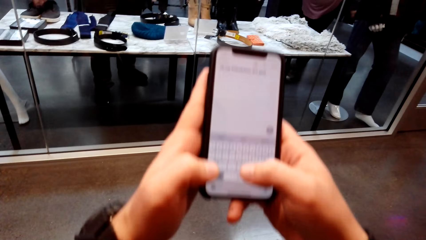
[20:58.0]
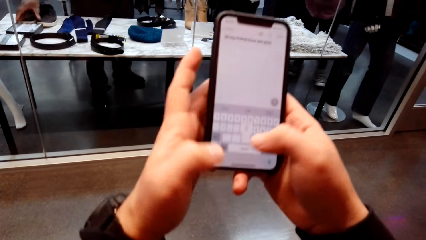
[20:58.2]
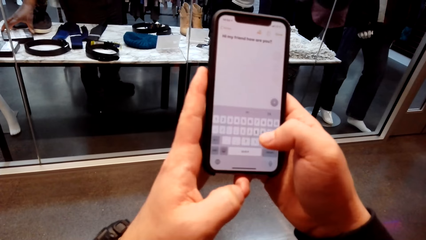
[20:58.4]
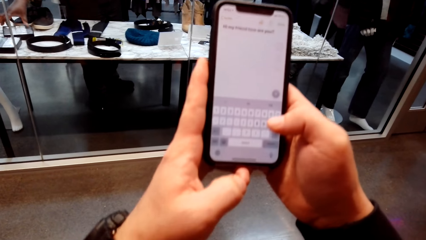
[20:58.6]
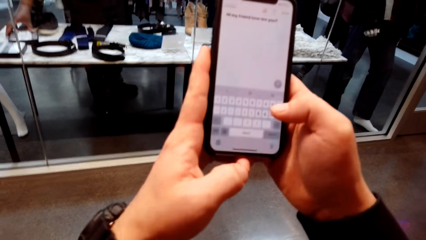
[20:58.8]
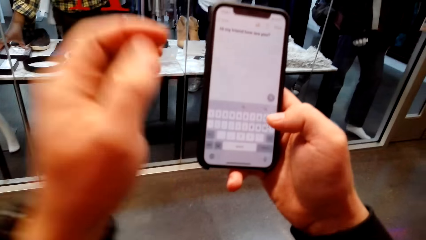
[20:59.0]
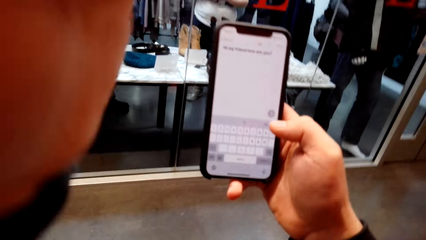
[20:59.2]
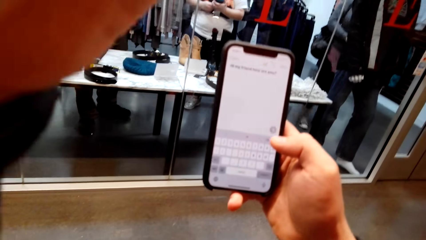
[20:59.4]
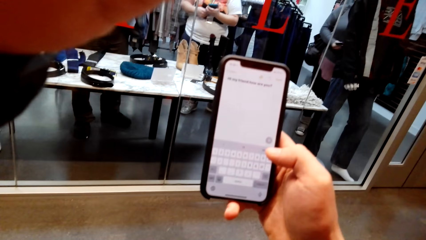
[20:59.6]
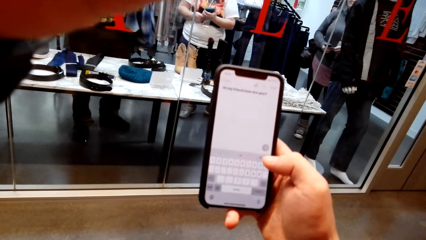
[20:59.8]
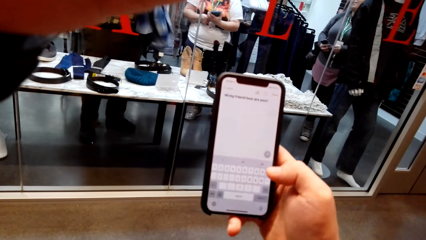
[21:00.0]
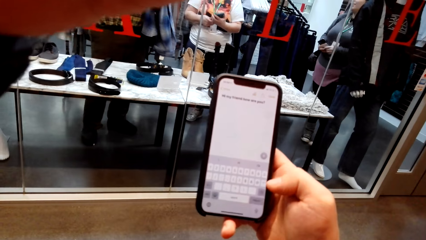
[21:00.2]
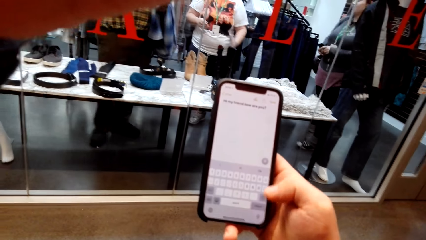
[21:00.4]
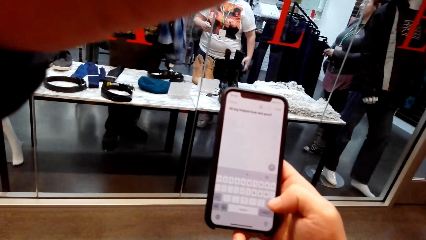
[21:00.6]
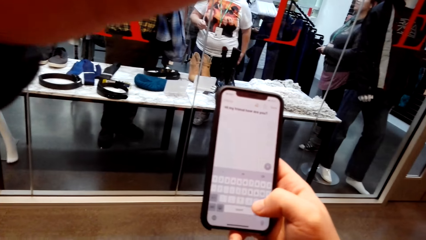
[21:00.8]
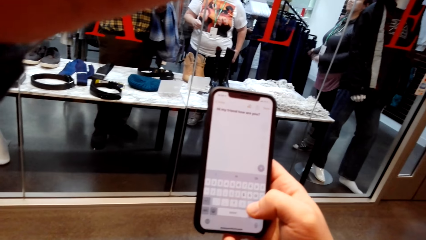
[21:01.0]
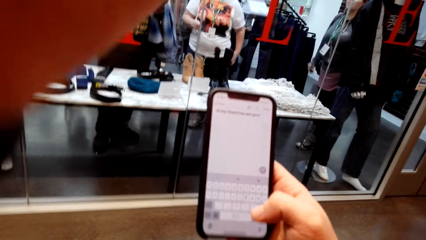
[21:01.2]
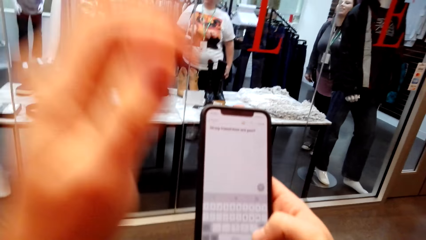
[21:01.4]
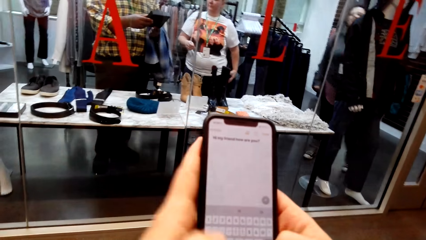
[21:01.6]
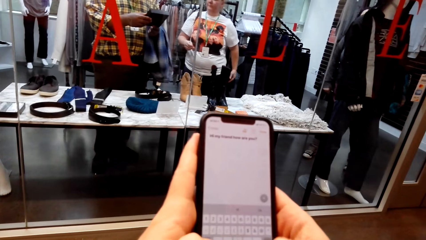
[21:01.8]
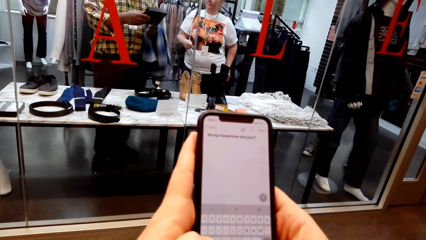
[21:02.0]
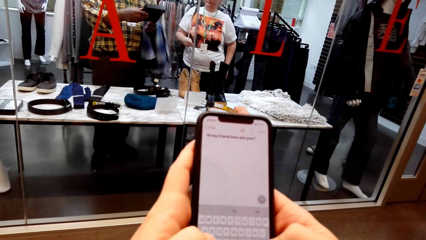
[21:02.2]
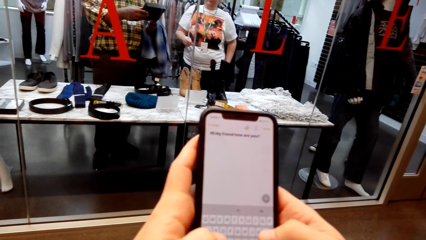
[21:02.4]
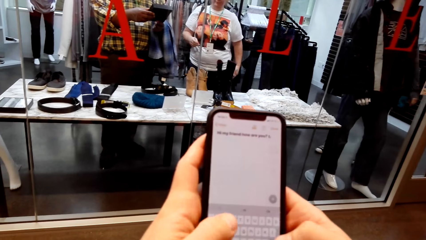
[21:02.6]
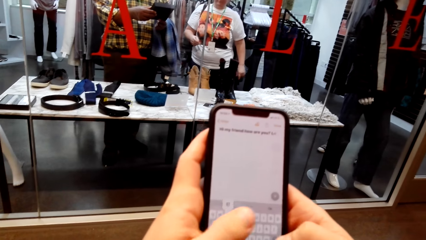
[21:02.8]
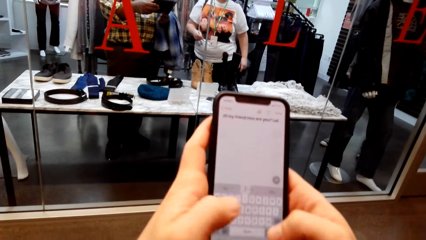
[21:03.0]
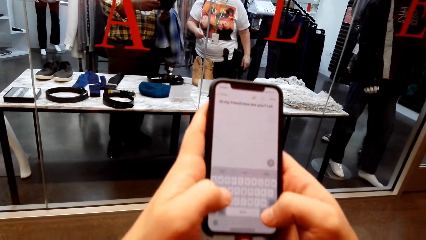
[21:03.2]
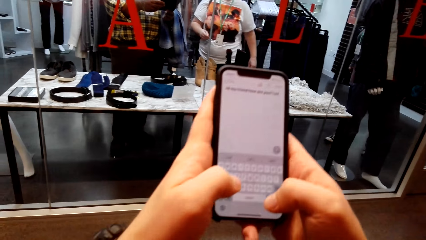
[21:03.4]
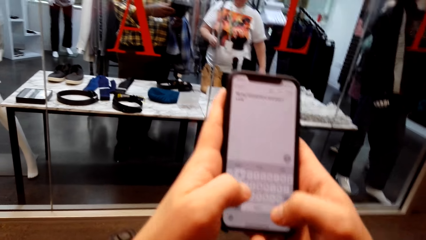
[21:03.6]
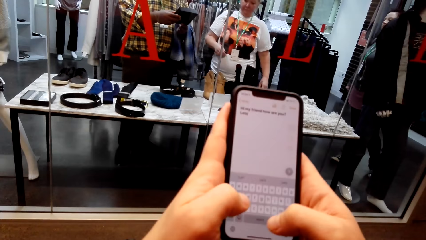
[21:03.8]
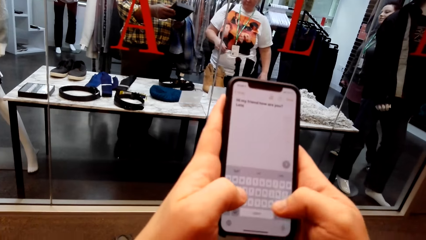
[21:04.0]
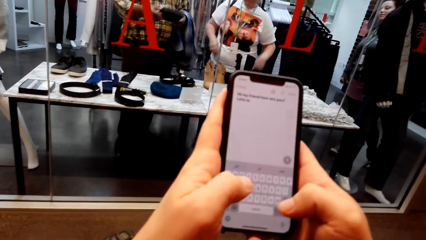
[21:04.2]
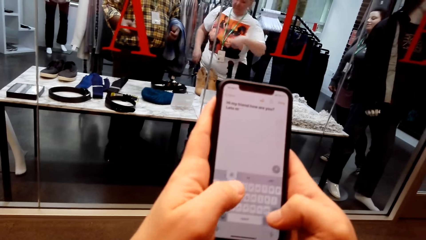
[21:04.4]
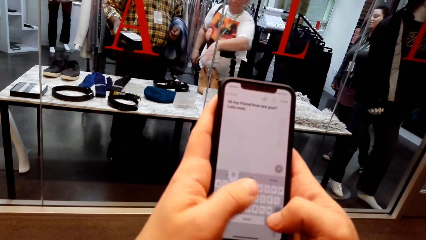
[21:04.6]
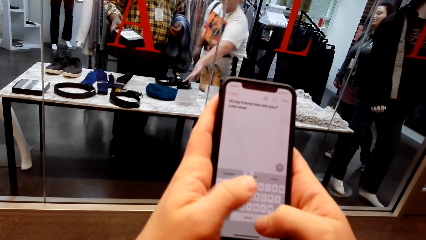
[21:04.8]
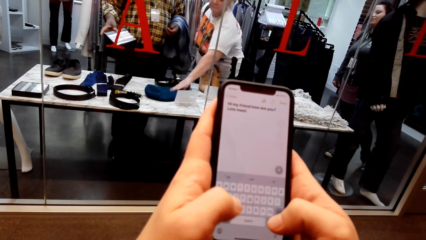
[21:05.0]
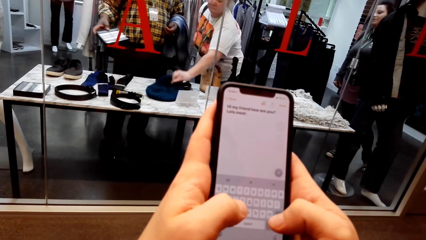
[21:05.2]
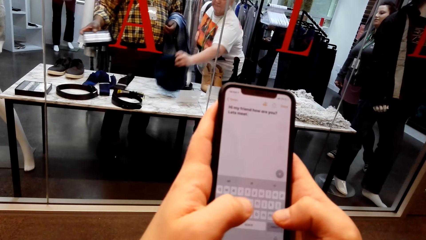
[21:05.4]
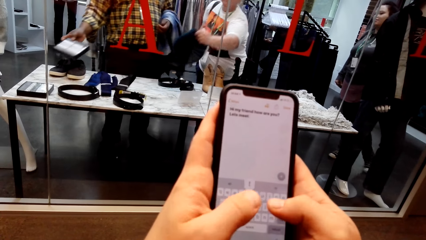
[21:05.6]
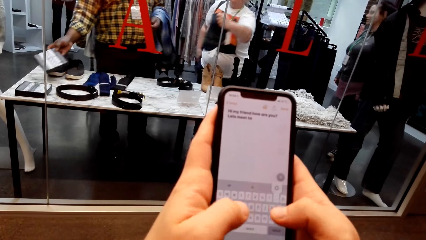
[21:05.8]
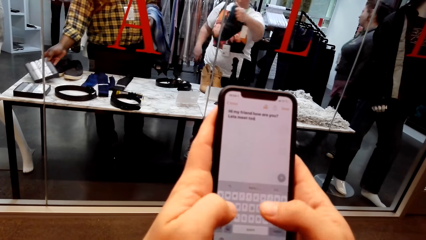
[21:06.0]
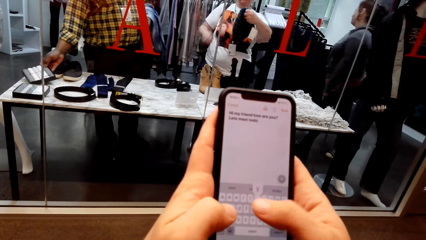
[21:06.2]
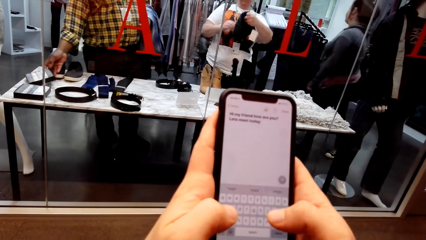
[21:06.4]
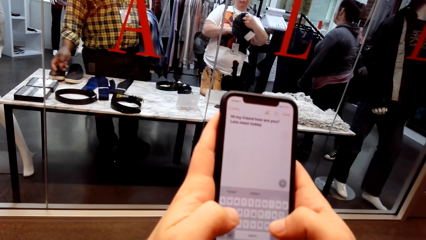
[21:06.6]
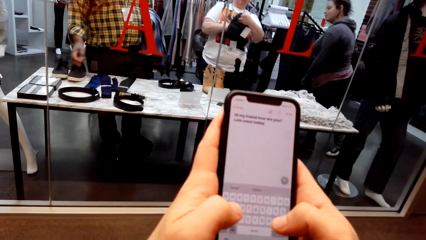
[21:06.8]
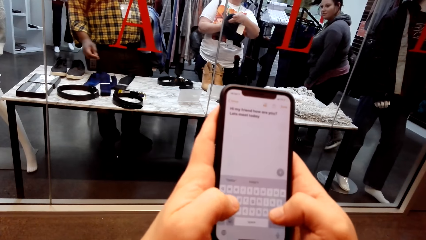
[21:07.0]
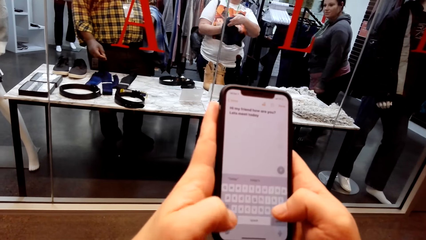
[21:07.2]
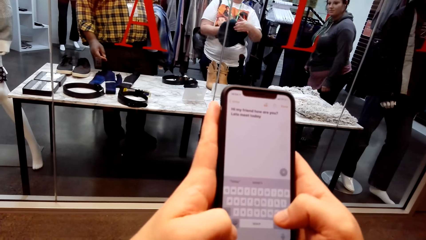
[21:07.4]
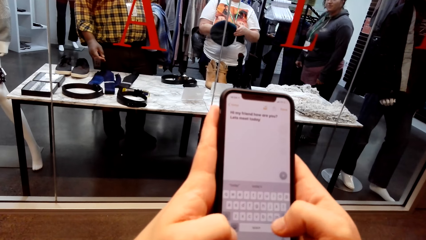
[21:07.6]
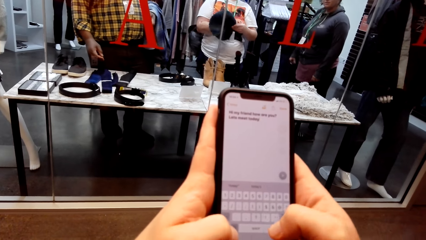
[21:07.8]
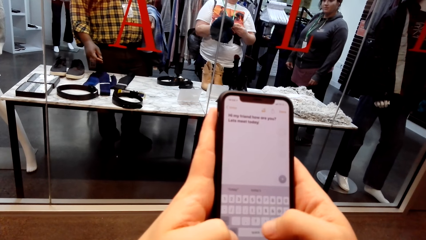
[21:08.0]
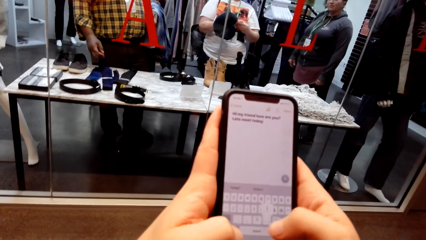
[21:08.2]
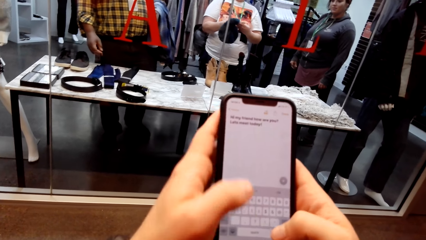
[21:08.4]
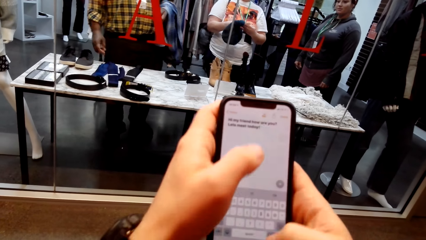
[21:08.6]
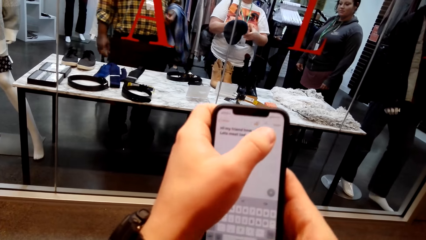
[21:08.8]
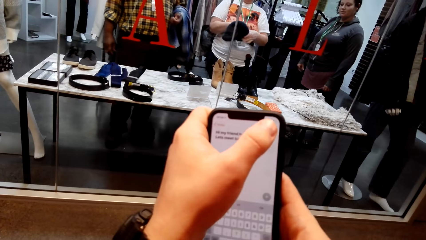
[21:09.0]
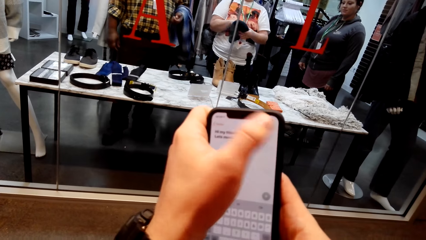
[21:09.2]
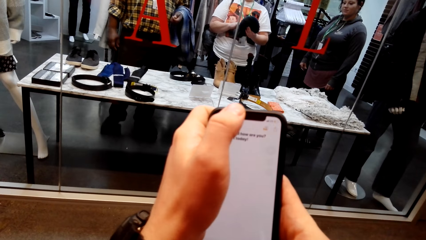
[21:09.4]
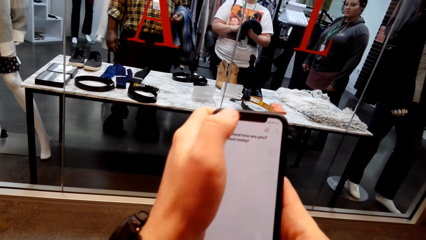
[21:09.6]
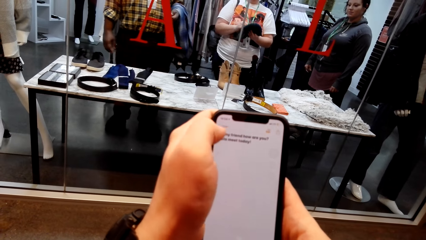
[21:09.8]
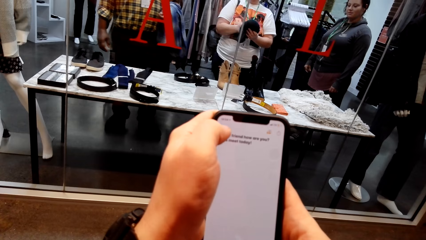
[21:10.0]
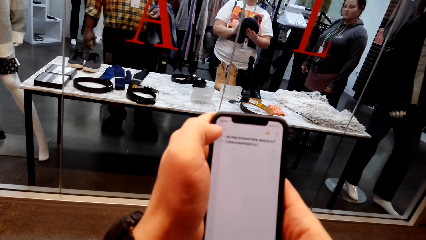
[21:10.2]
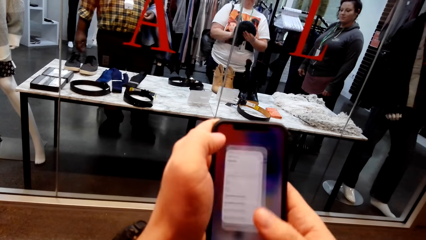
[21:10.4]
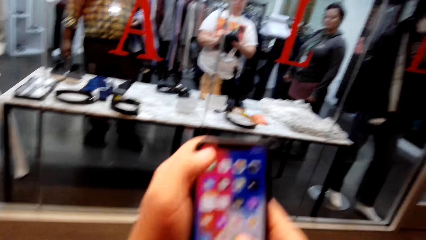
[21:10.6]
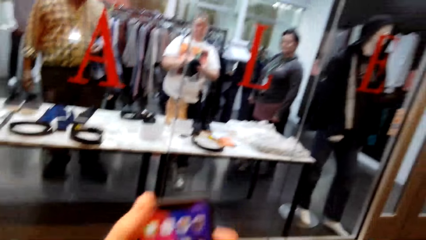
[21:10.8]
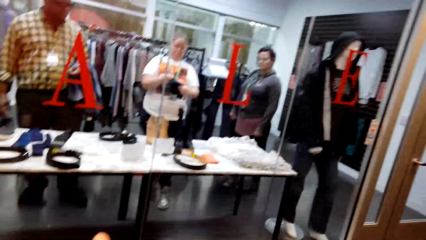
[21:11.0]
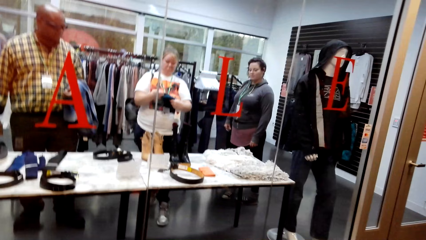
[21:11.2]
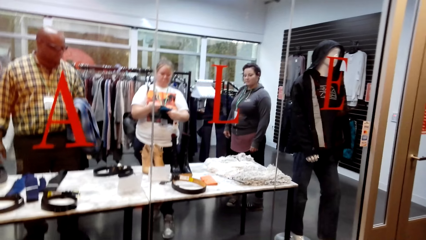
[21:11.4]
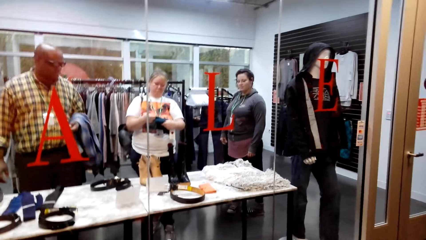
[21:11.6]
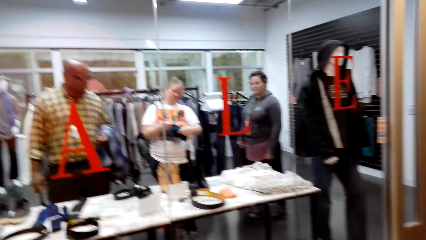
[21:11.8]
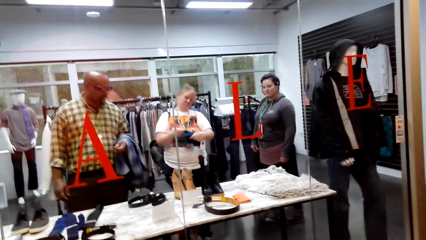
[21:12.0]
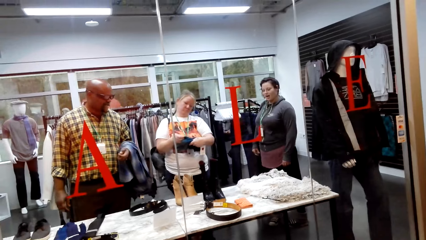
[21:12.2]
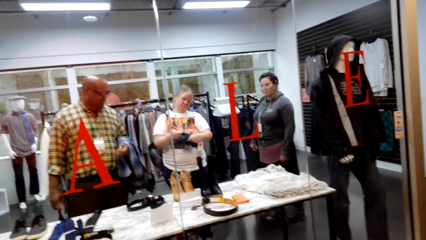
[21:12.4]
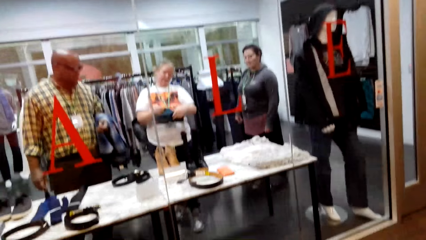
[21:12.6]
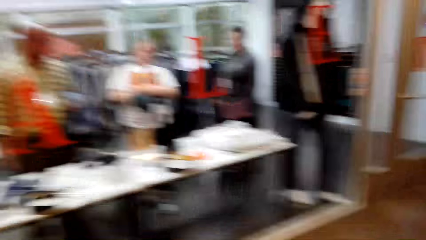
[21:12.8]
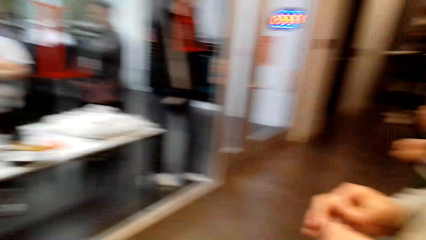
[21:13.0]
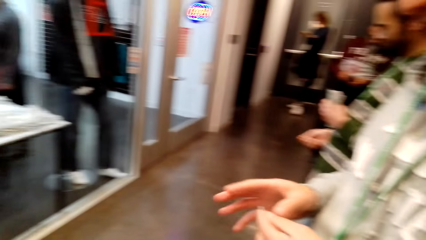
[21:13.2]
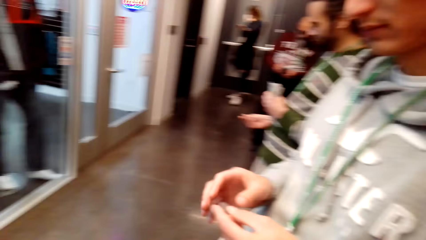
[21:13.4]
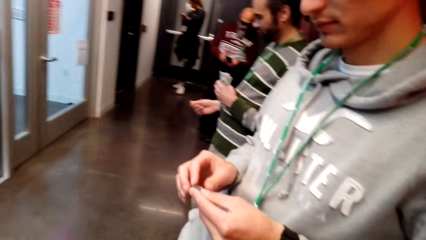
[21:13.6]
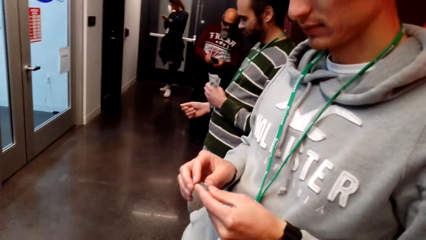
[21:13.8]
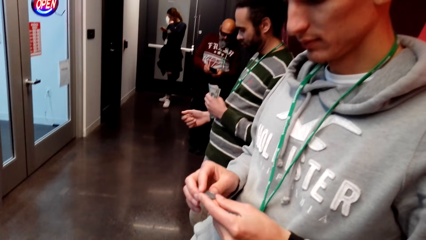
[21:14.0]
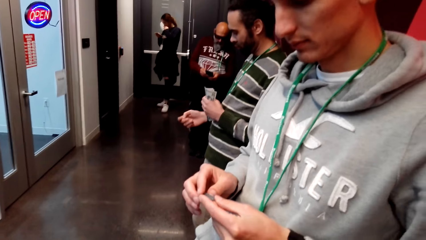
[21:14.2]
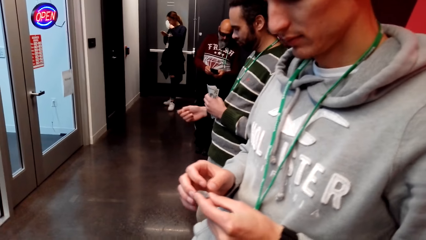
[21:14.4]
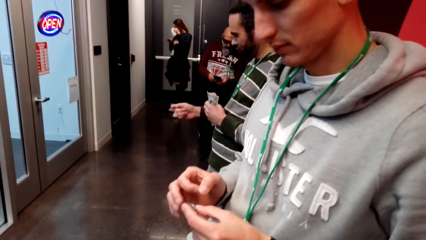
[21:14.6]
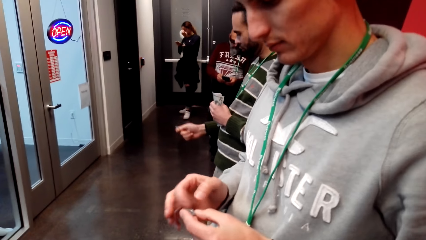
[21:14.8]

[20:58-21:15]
The camera wearer adjusts the camera. They look at a man.
